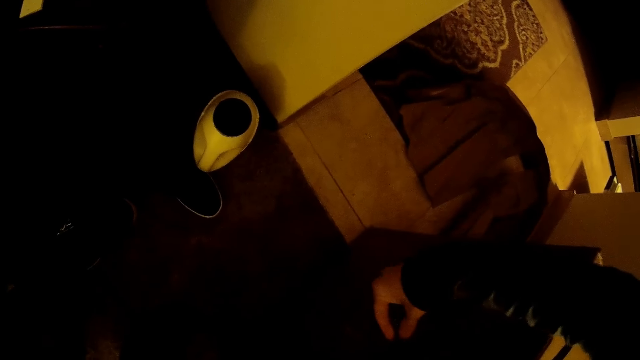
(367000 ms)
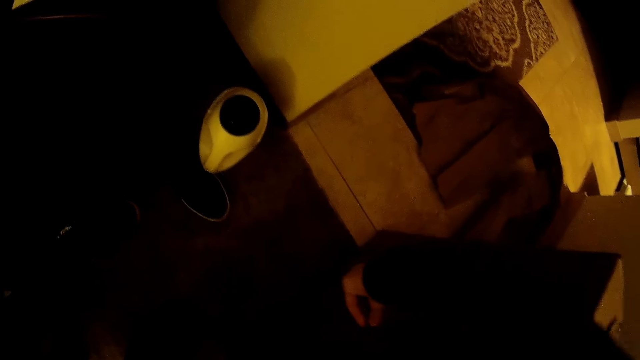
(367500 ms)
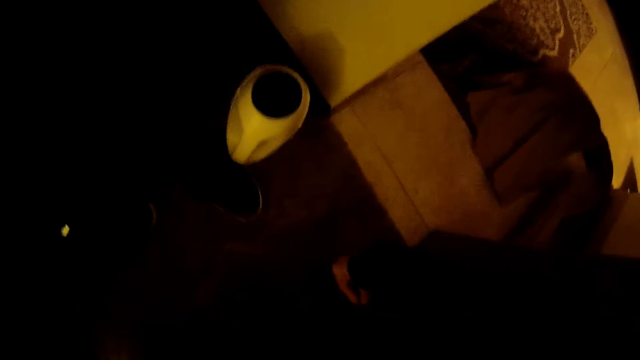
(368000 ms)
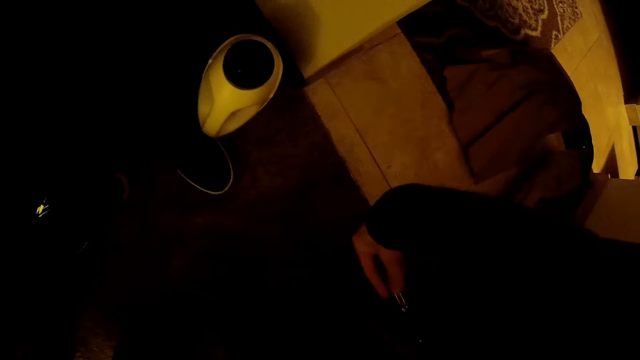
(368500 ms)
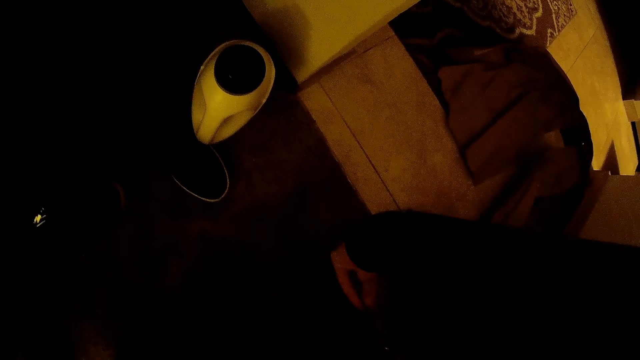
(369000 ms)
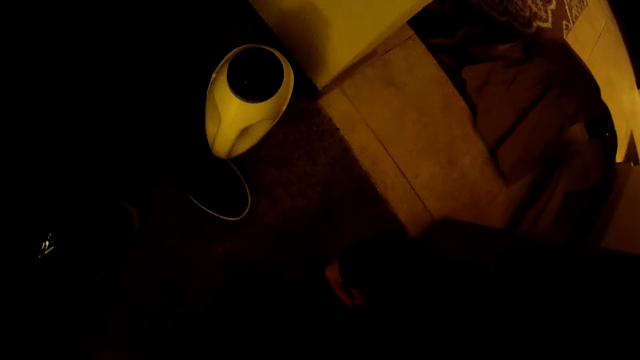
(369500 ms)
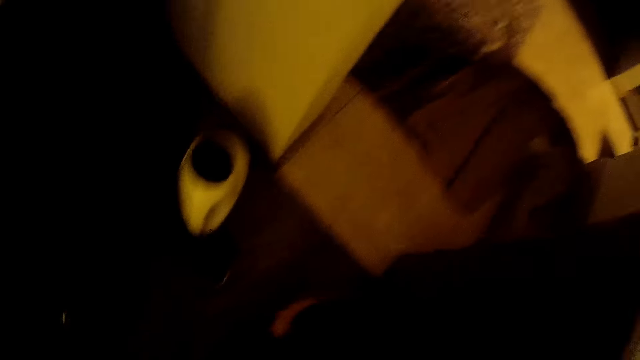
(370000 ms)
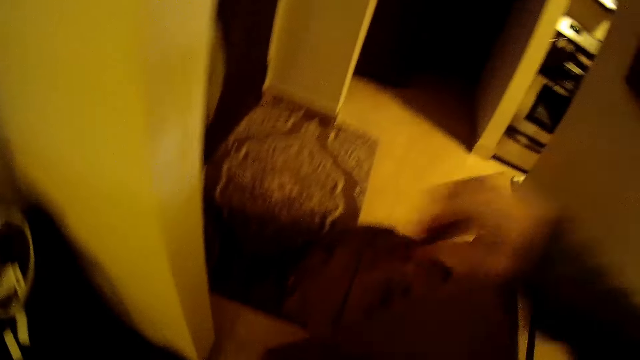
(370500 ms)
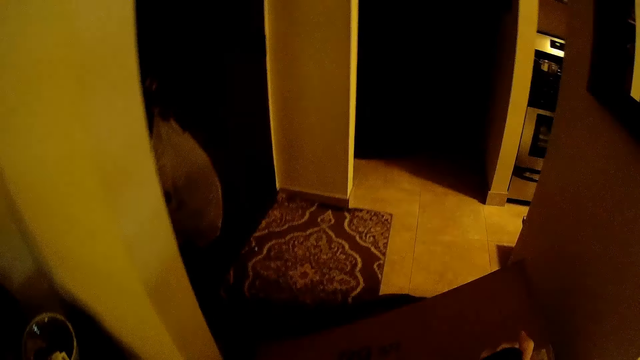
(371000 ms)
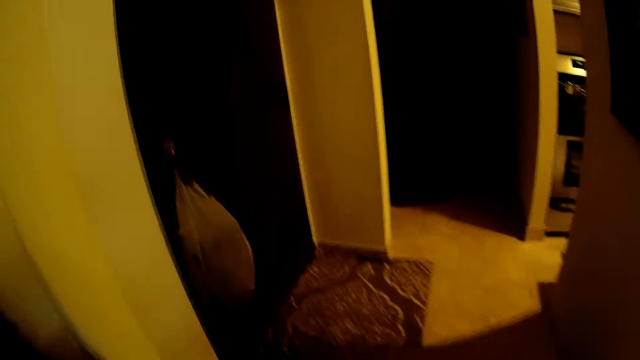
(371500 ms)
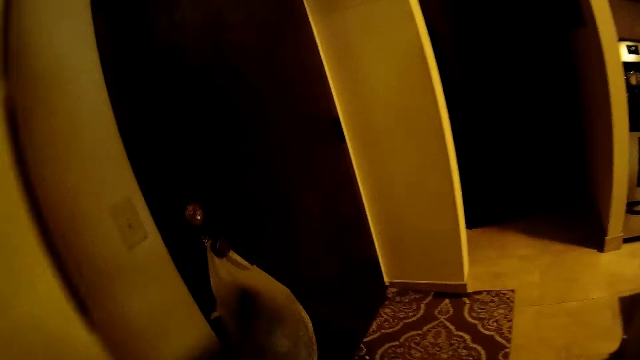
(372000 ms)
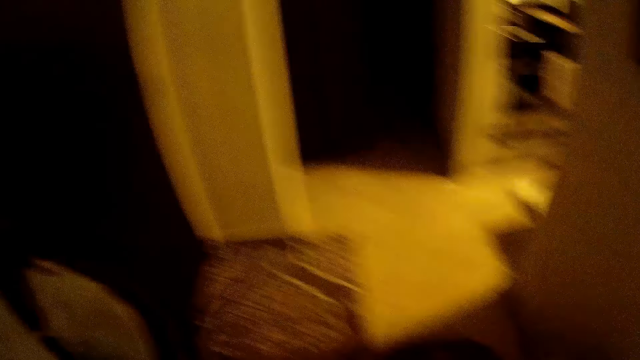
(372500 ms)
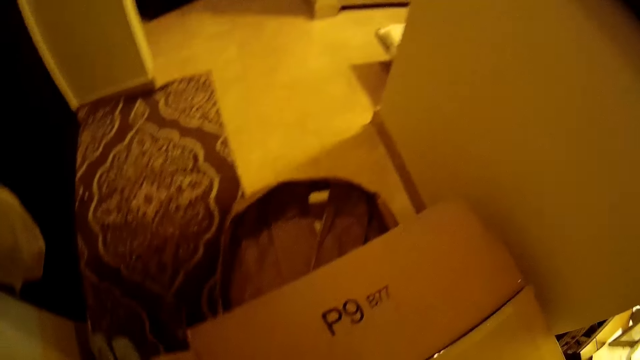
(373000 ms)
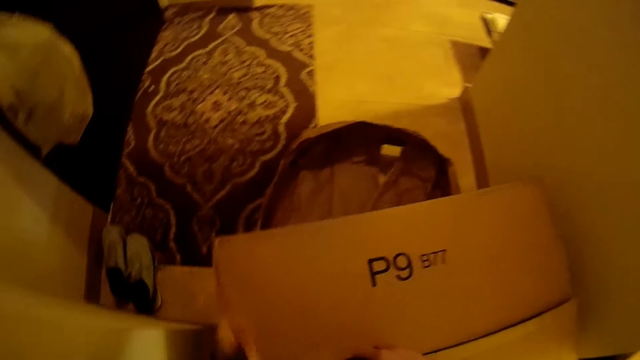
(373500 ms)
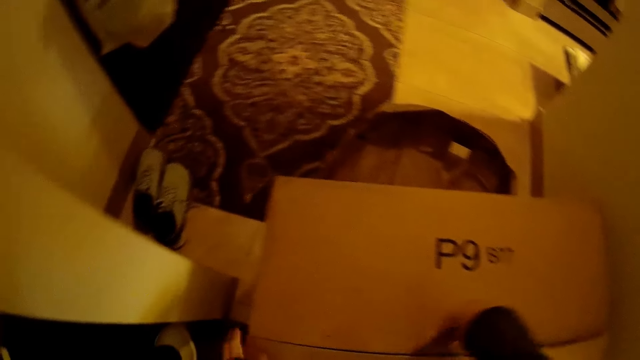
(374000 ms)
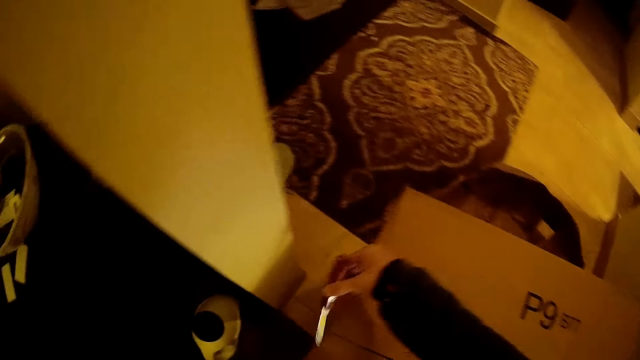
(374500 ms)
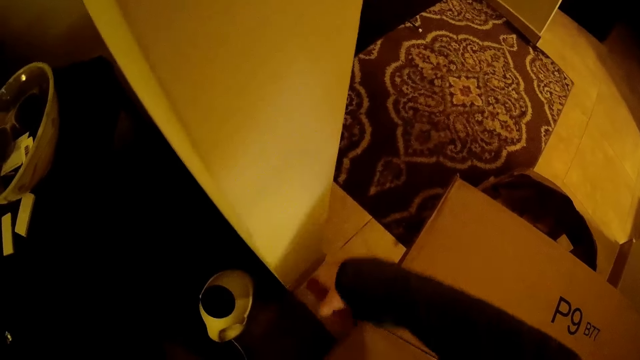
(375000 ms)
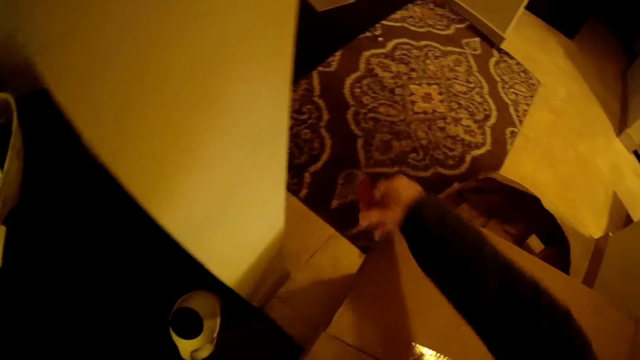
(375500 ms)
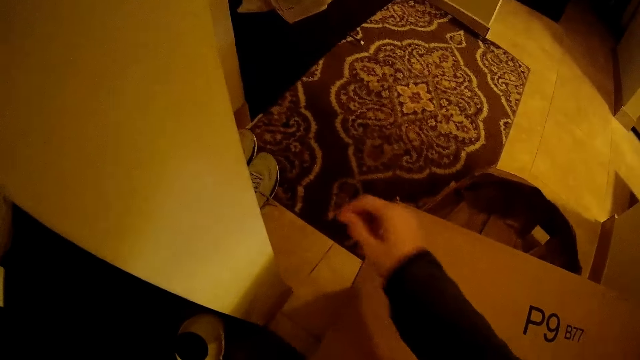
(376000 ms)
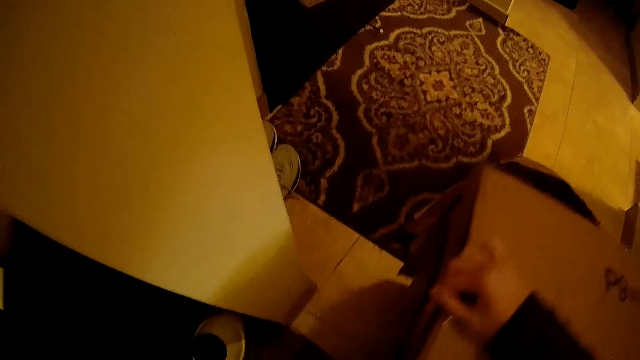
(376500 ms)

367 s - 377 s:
The camera wearer turns a carton. They unseal the carton. They drop a knife.

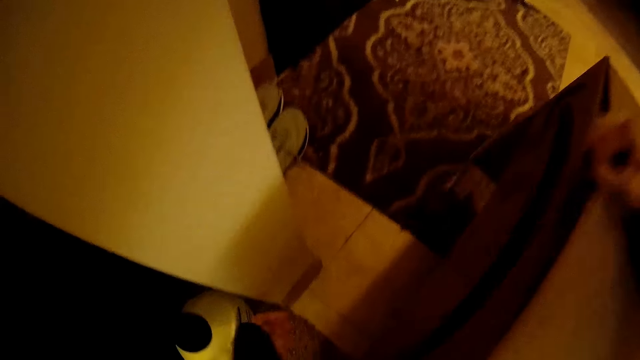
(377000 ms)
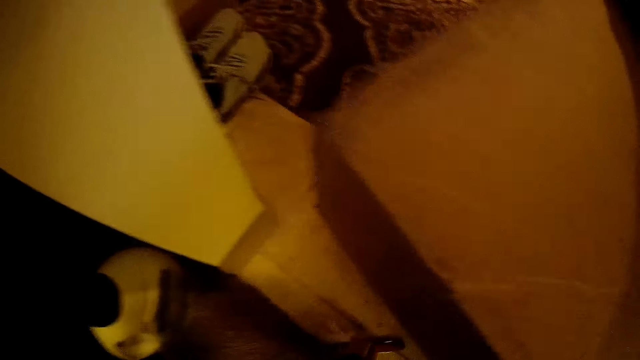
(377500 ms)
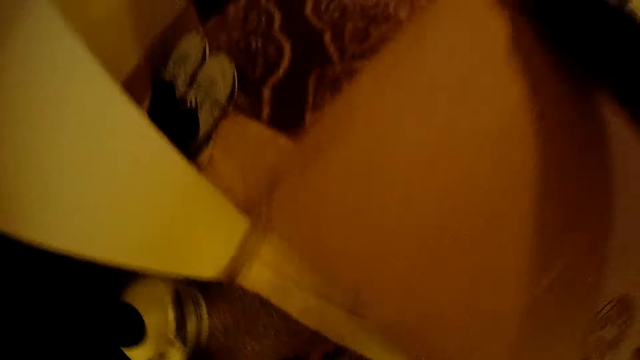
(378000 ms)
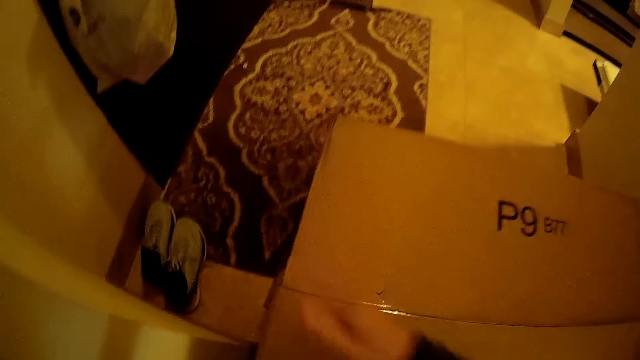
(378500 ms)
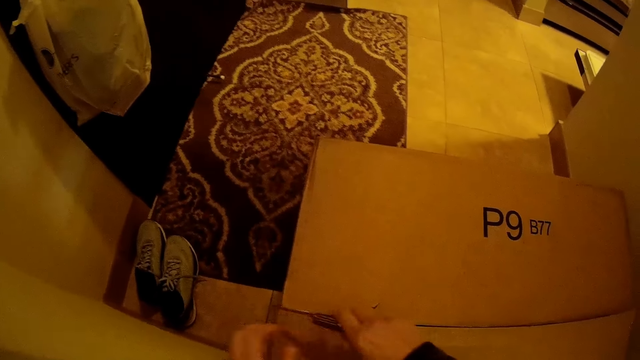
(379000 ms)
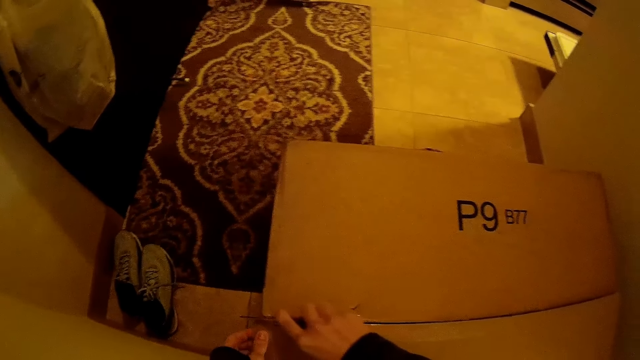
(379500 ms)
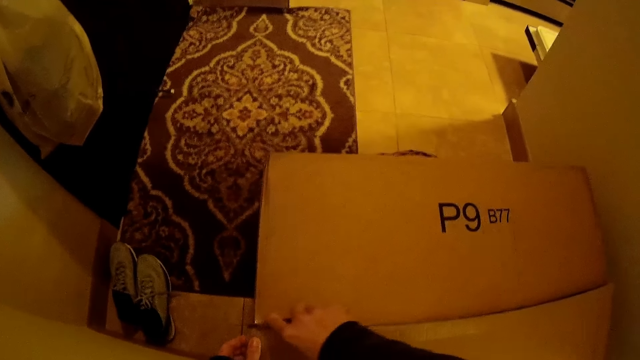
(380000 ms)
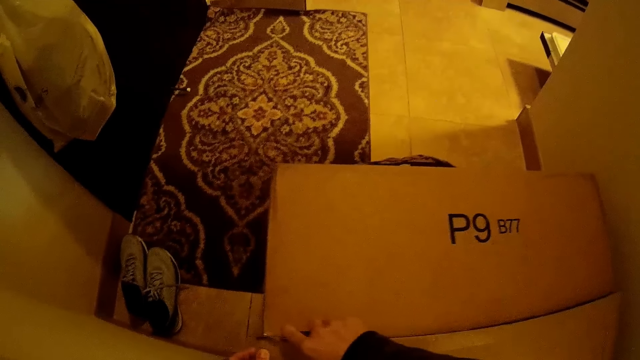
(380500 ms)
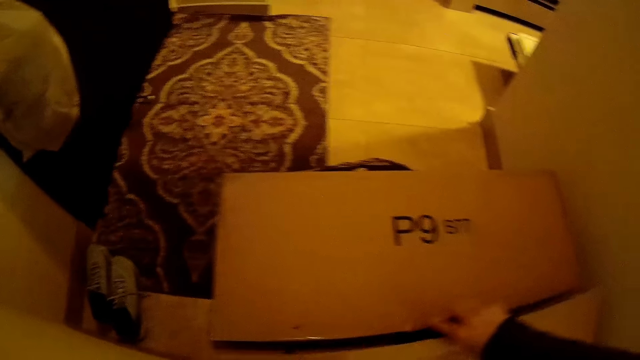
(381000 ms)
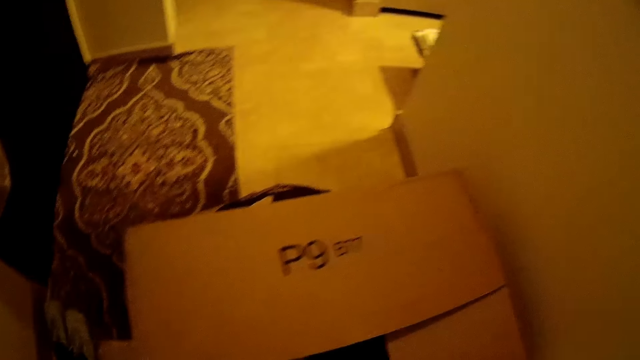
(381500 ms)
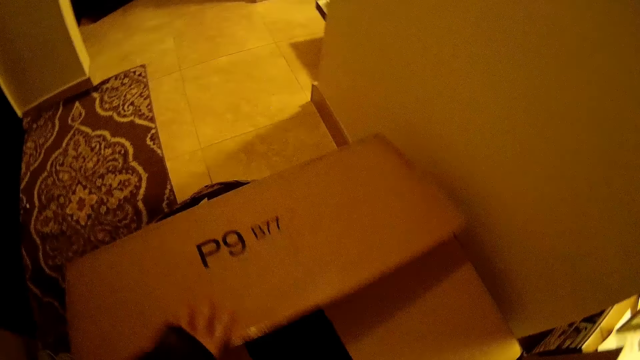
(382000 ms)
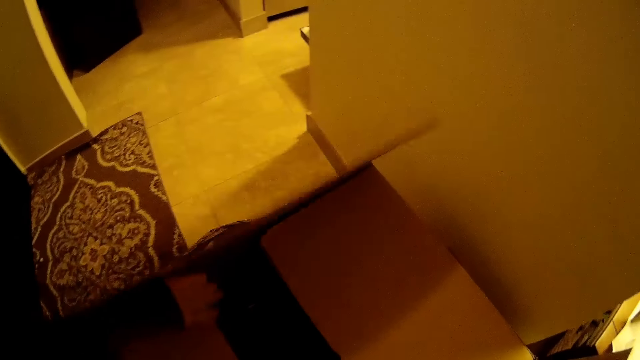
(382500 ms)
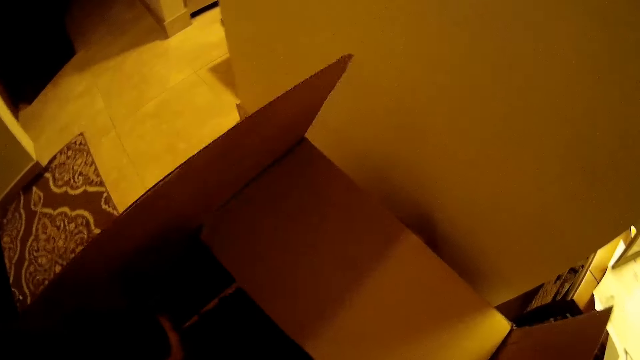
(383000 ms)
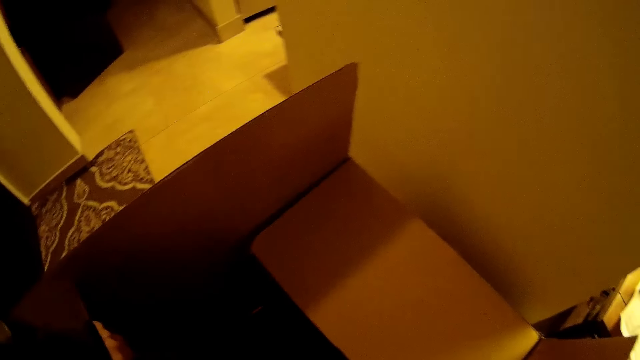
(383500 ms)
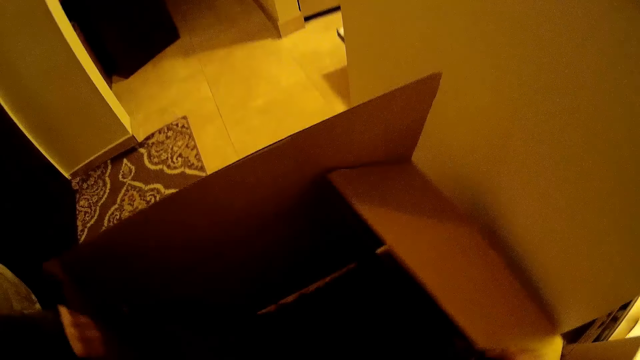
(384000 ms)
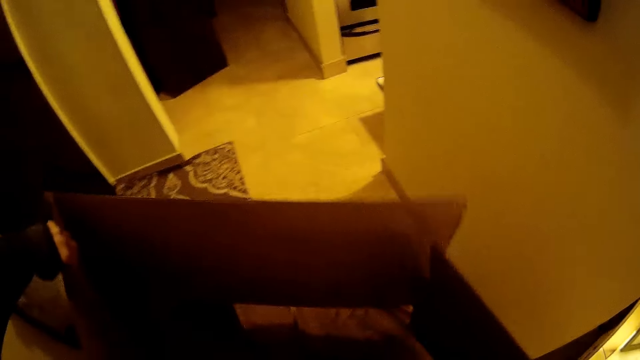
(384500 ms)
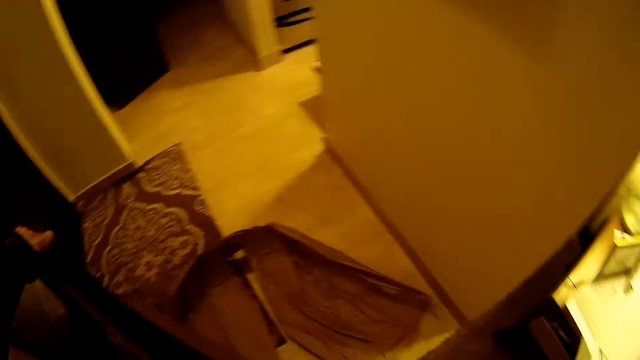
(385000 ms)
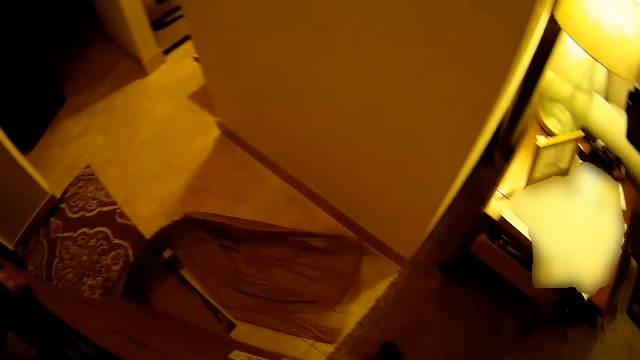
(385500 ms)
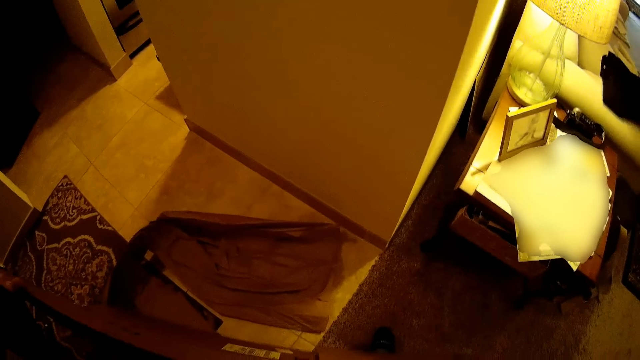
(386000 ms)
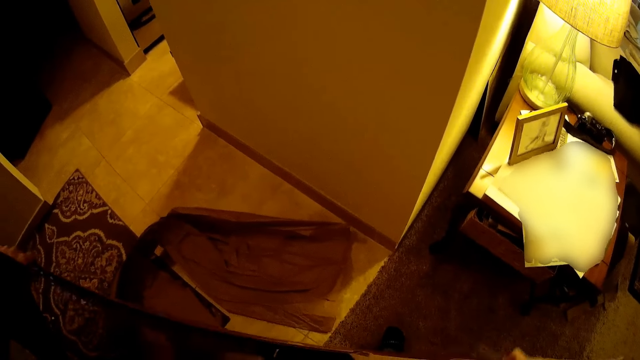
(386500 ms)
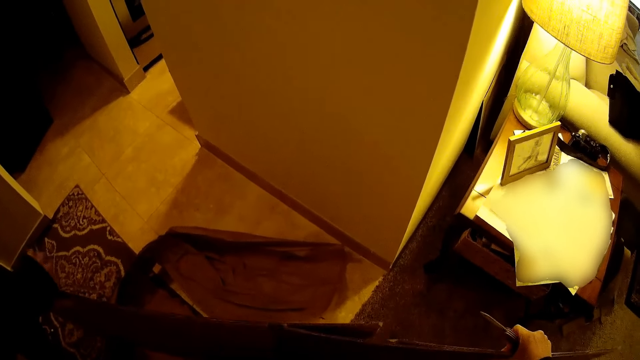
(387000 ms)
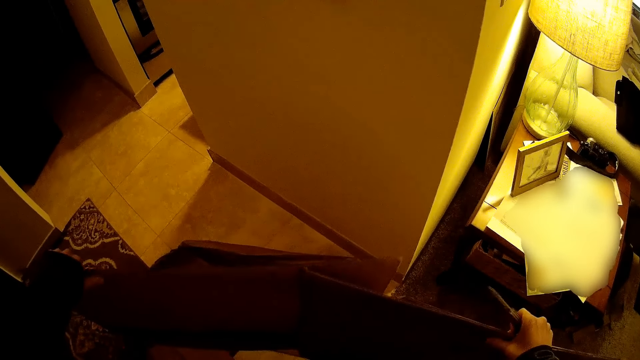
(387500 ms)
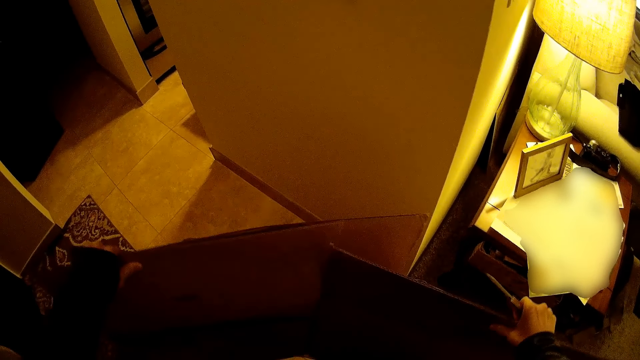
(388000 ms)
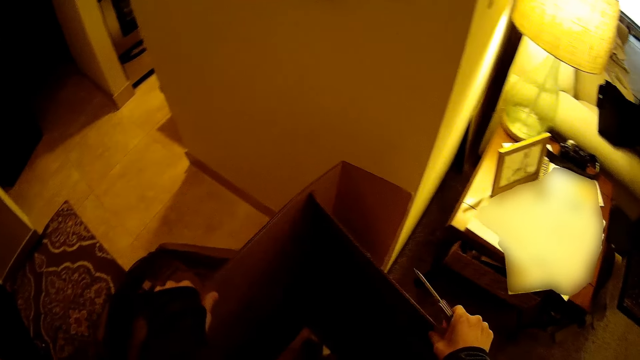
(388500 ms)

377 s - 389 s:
The camera wearer moves a carton. She picks up the penknife from the floor with her right hand. She moves the carton. She cuts the box with the penknife in her right hand. She opens the box with both hands. She folds the carton.
